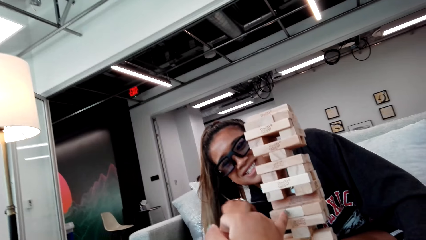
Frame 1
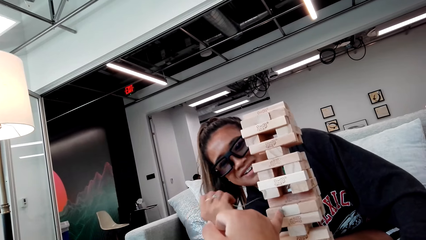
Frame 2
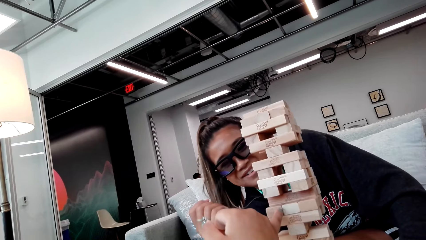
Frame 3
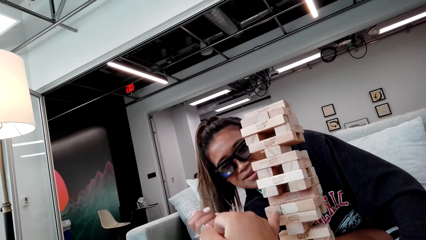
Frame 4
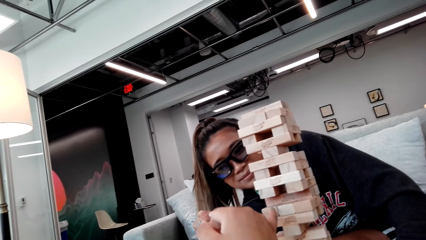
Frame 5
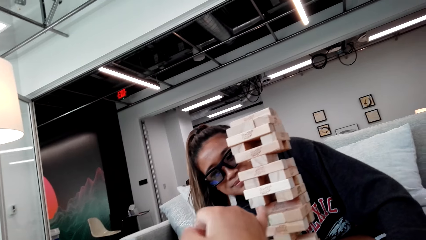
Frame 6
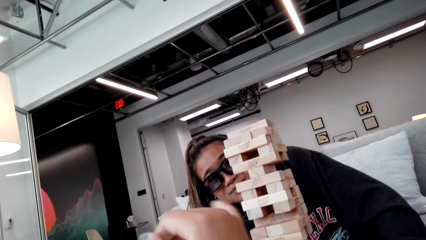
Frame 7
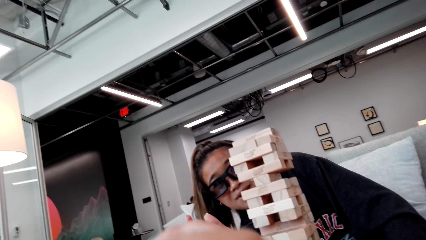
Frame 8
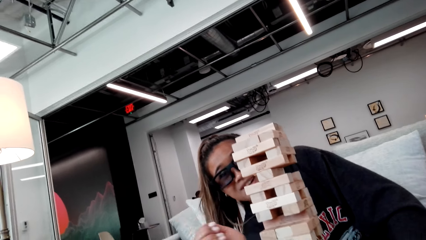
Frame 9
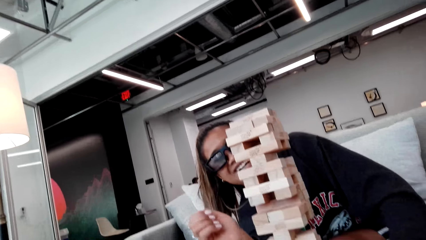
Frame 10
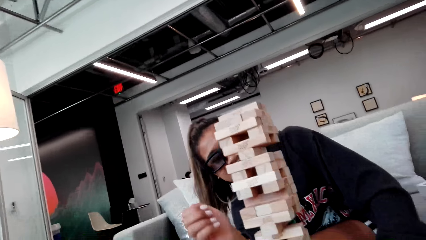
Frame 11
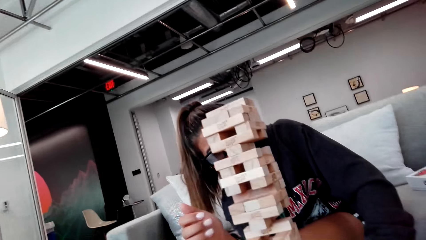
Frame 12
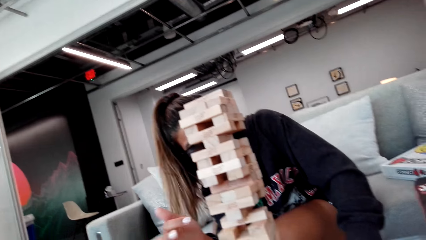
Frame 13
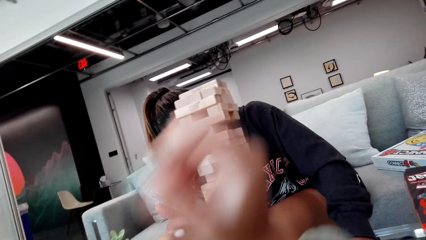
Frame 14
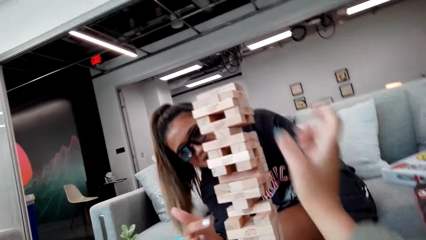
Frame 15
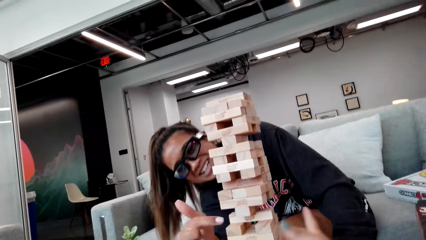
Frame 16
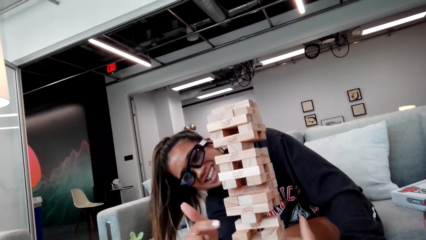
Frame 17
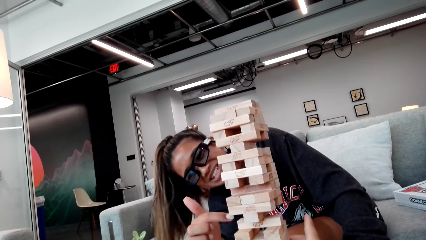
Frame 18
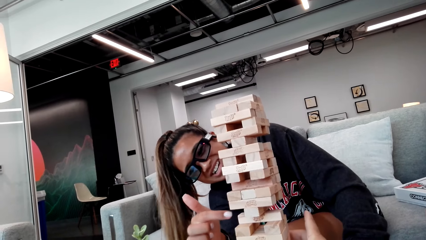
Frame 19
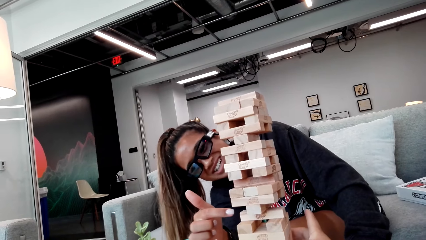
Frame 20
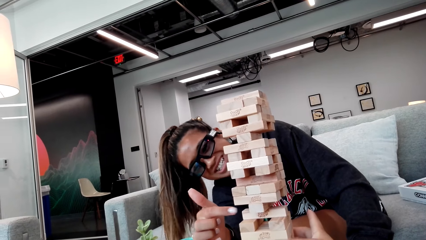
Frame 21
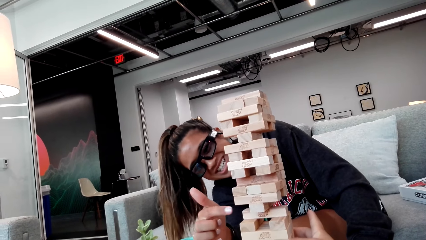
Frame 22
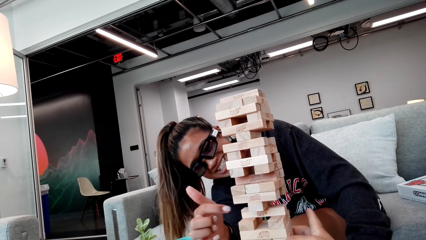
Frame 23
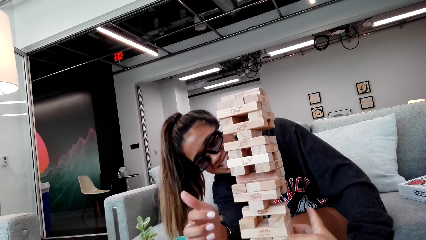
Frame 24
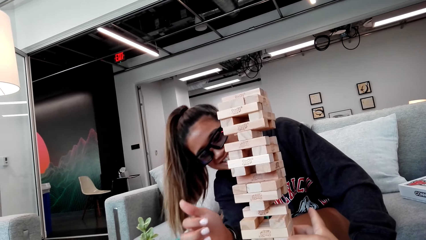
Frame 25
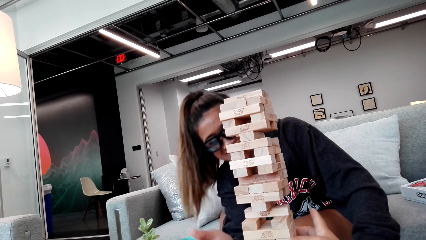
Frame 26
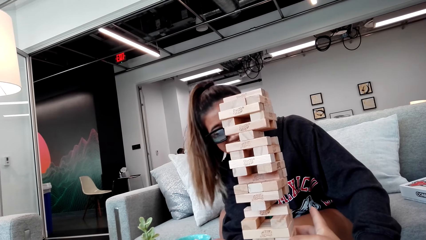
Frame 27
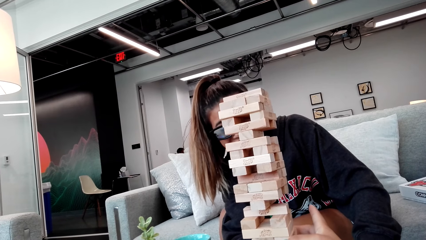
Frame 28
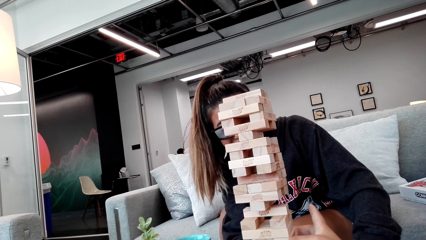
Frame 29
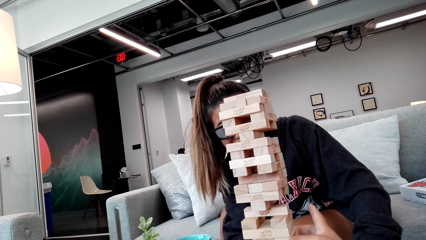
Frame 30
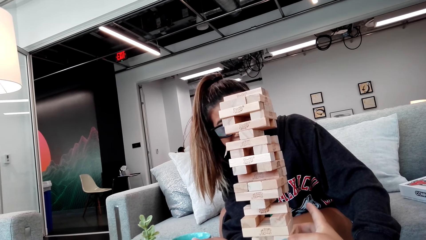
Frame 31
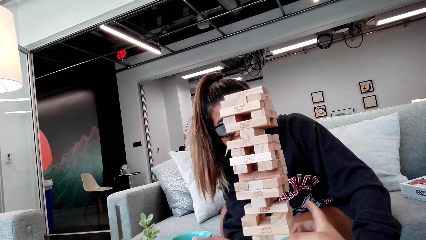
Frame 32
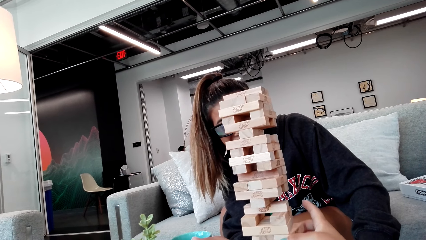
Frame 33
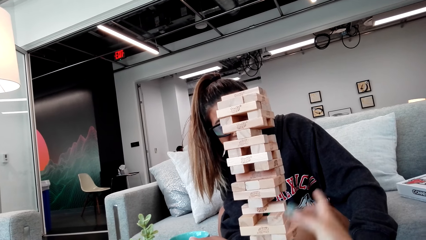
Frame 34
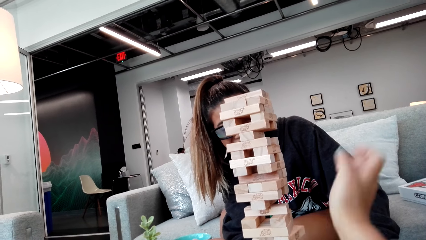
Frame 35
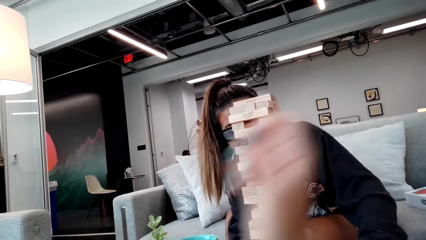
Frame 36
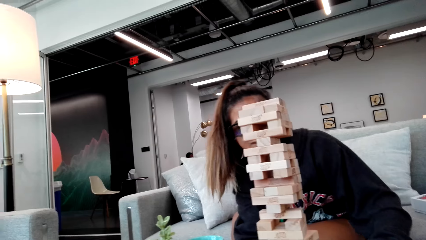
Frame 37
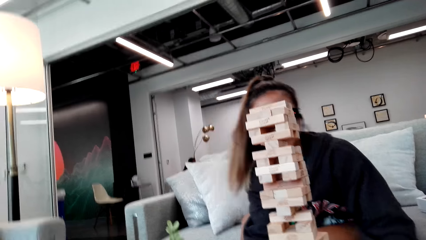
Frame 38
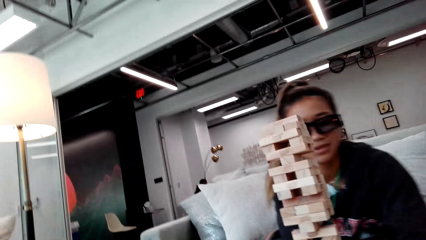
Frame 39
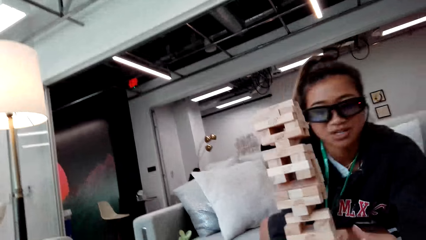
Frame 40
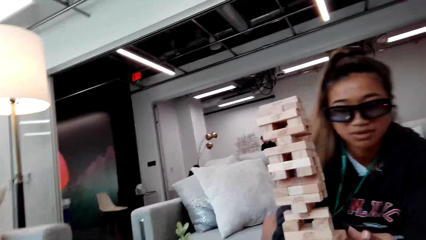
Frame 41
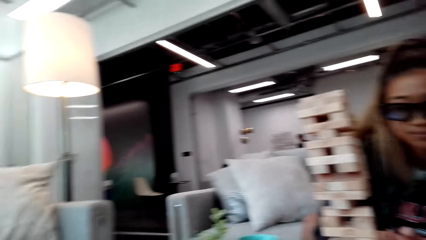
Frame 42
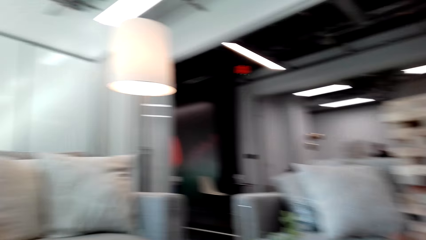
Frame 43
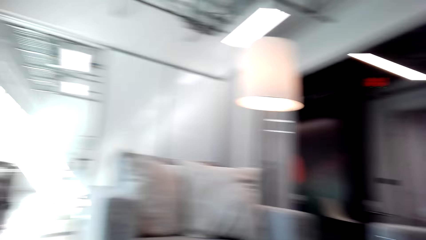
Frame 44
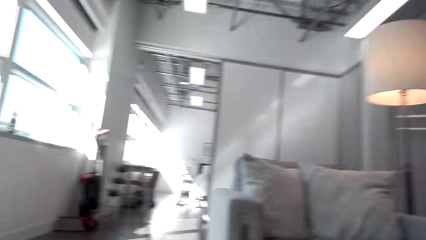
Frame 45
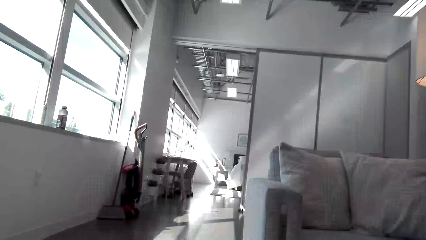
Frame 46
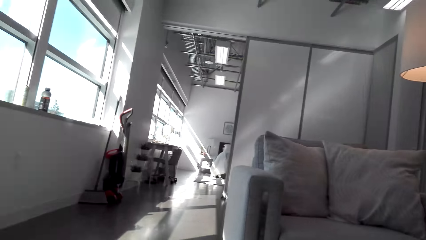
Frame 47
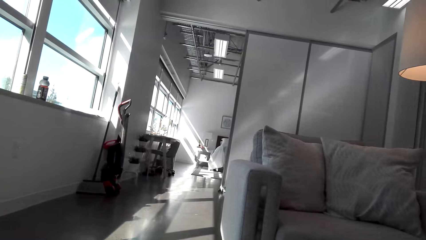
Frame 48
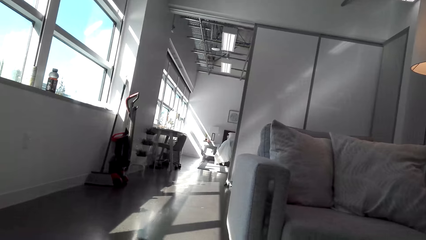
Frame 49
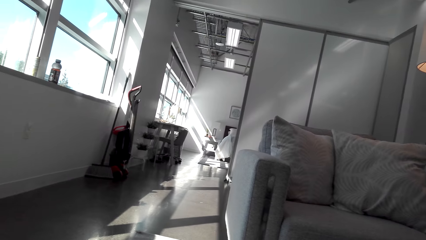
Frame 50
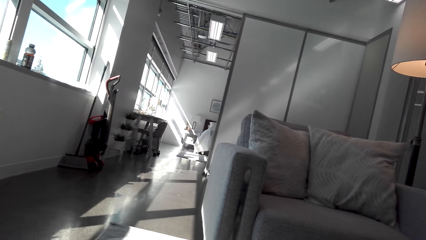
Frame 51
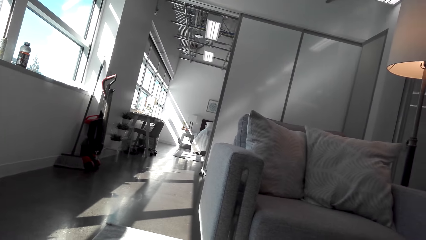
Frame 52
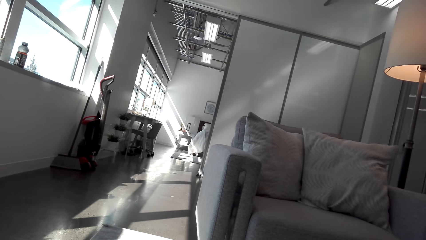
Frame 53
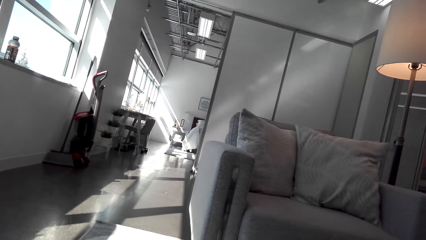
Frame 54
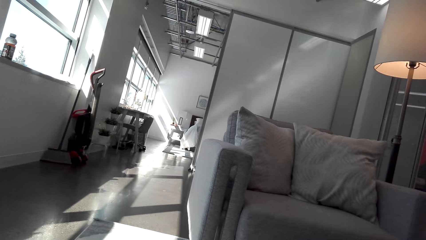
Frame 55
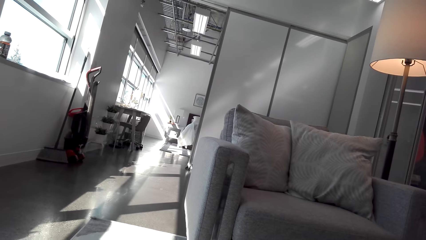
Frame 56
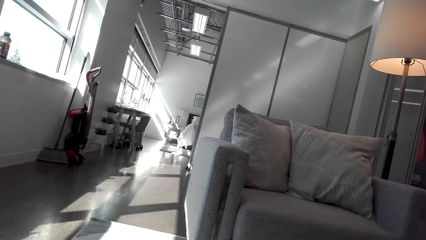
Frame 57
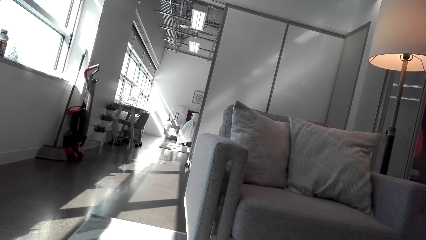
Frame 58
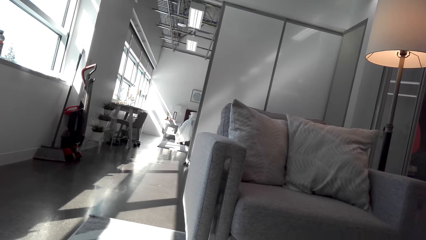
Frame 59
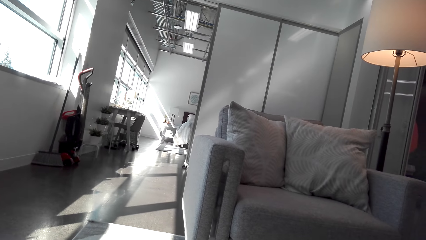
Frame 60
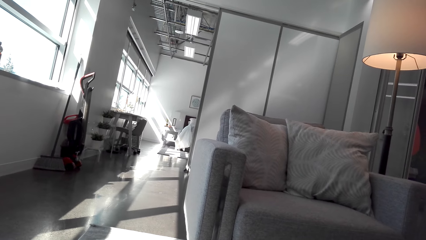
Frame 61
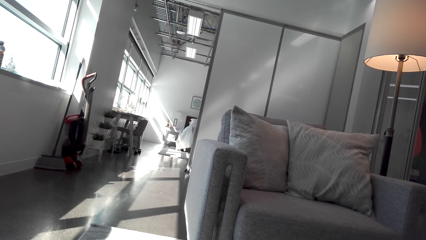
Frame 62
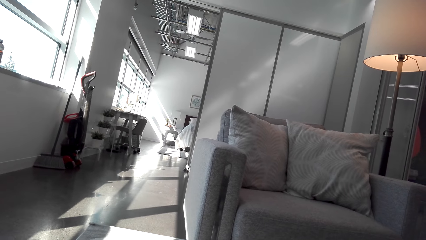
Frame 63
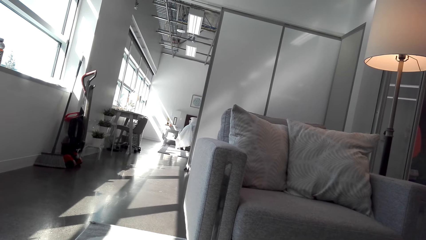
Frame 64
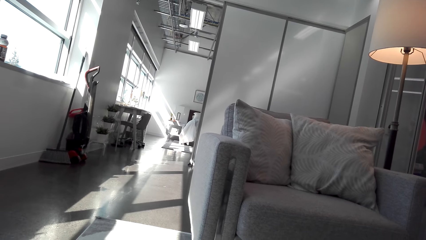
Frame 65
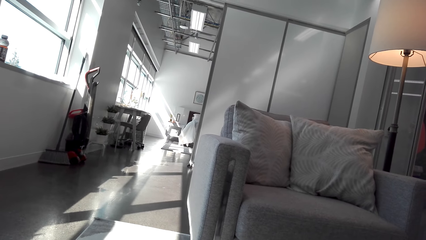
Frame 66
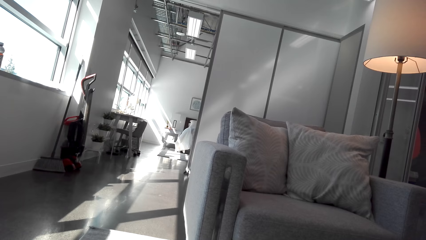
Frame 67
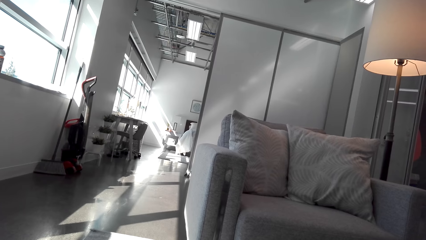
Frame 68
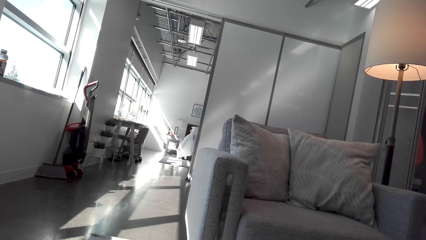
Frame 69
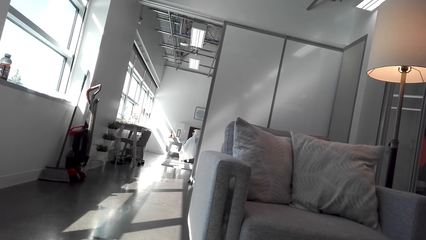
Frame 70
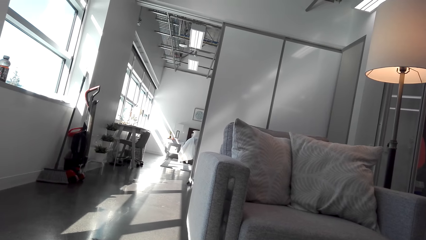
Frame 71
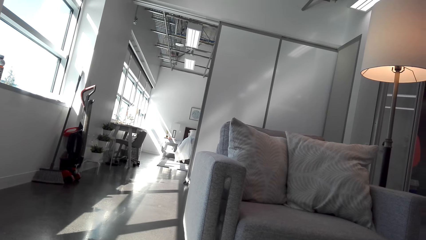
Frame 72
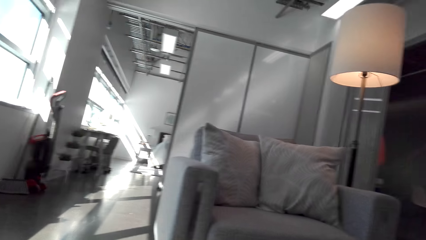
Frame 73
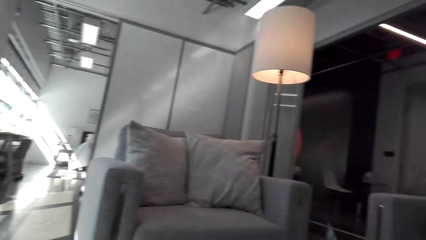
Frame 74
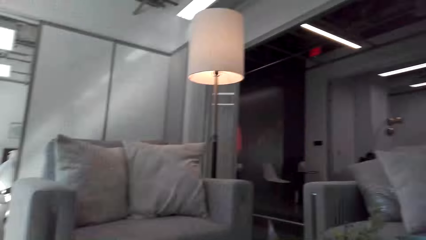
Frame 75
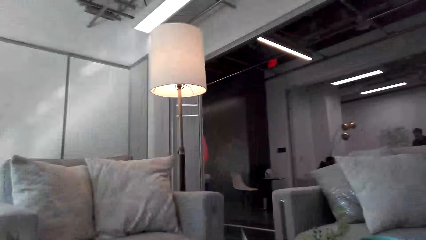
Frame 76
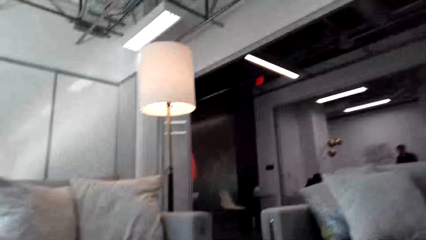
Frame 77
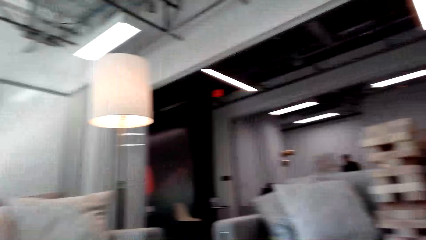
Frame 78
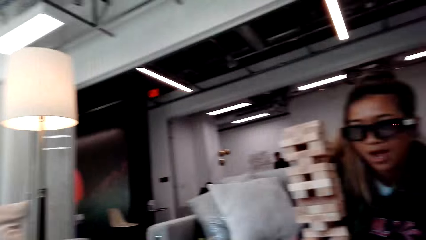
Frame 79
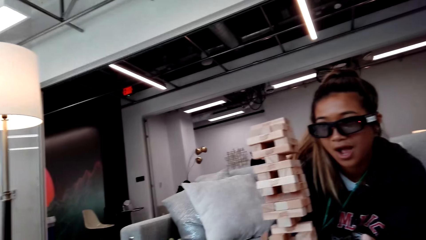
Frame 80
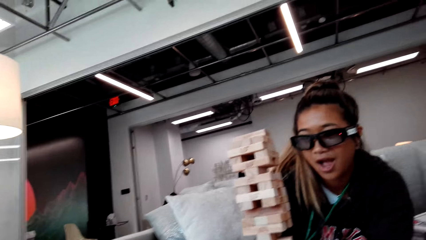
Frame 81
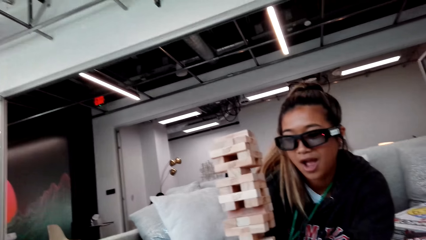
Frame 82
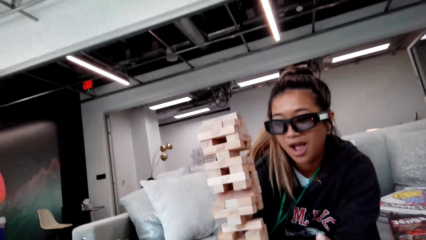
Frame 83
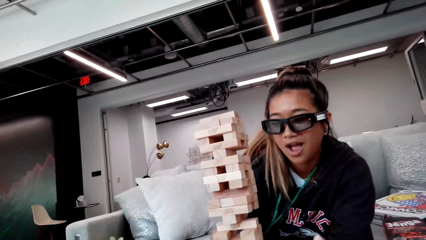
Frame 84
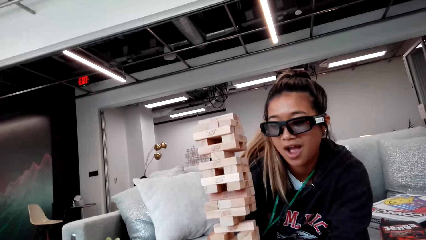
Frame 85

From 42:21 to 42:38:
The camera wearer points at the wooden blocks. A person points at the wooden blocks. The camera wearer touches the wooden blocks. They look around the house.
